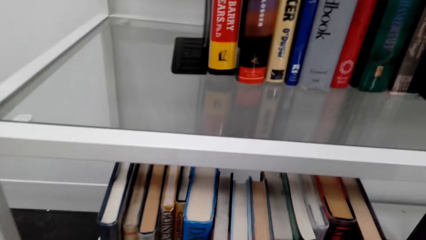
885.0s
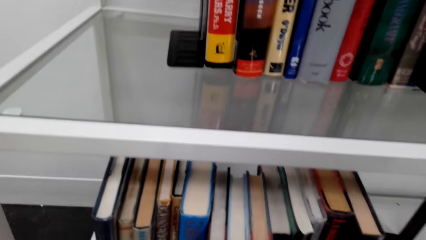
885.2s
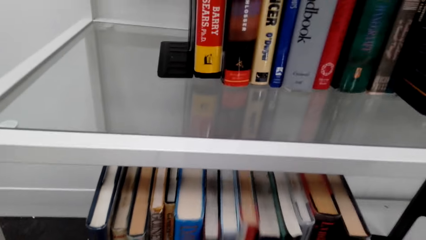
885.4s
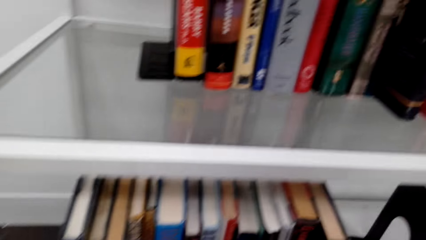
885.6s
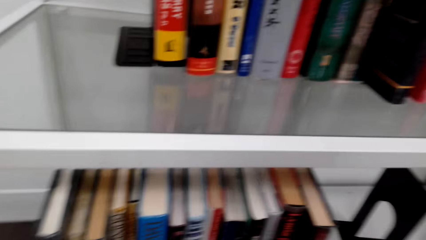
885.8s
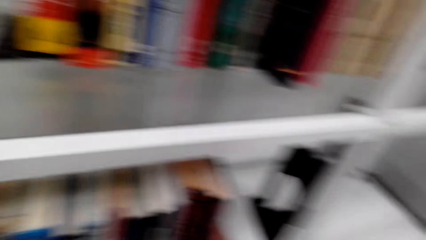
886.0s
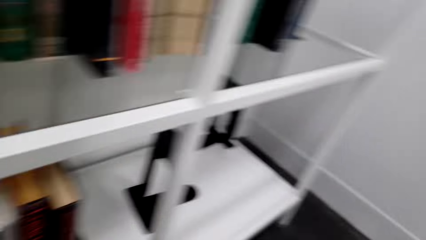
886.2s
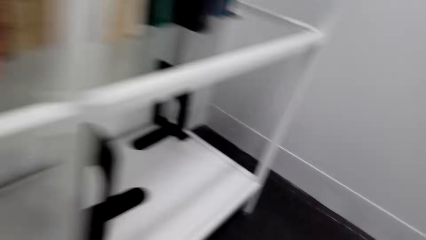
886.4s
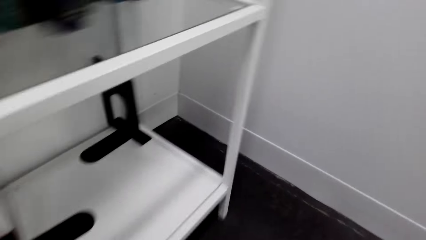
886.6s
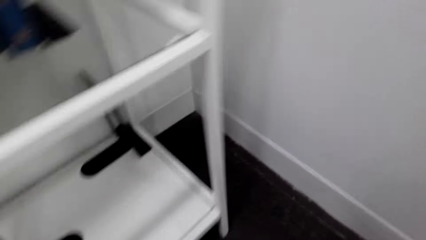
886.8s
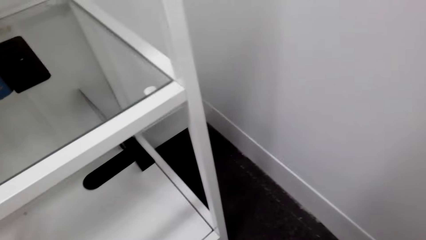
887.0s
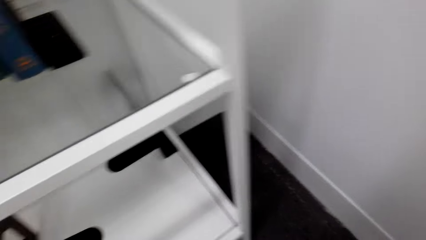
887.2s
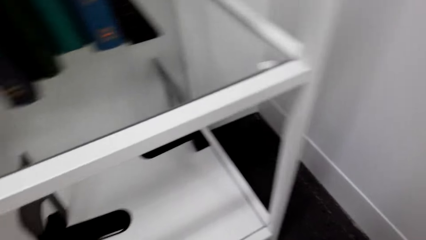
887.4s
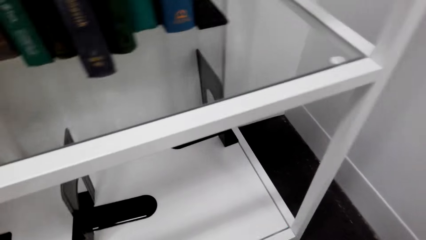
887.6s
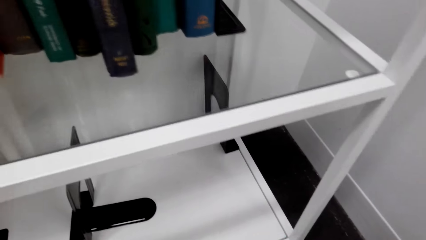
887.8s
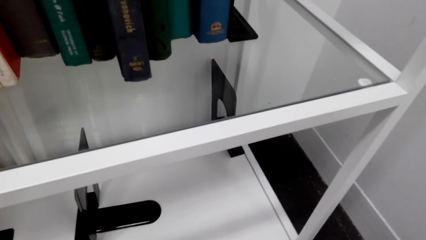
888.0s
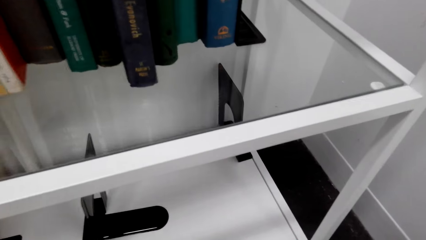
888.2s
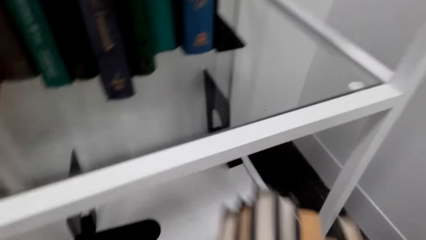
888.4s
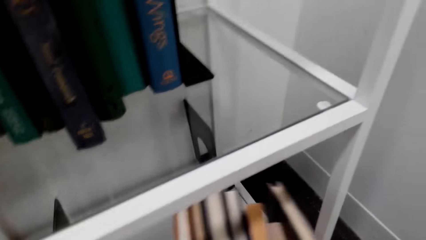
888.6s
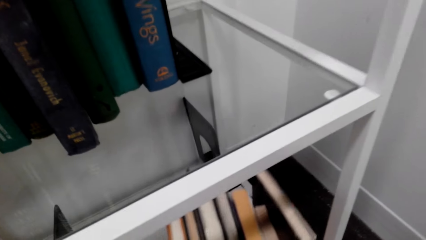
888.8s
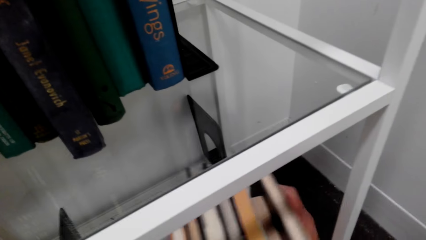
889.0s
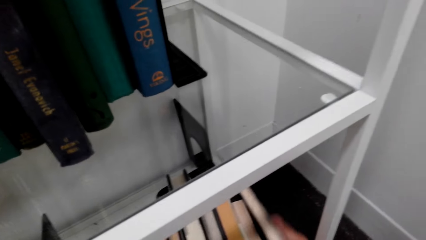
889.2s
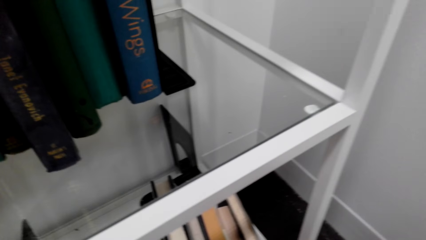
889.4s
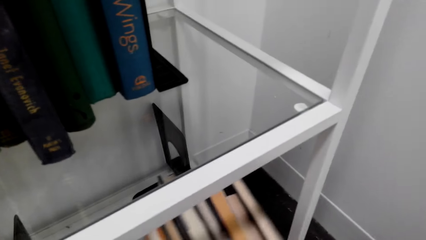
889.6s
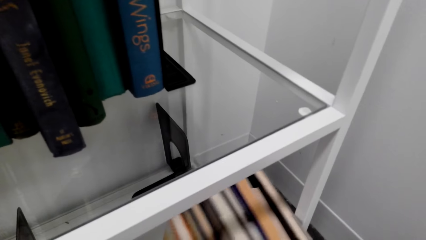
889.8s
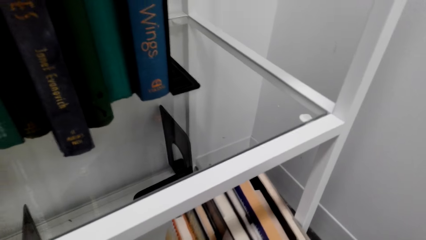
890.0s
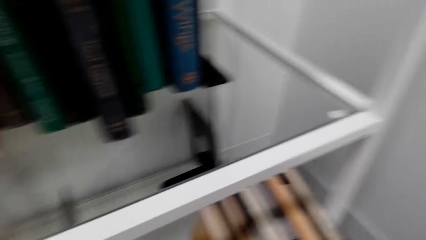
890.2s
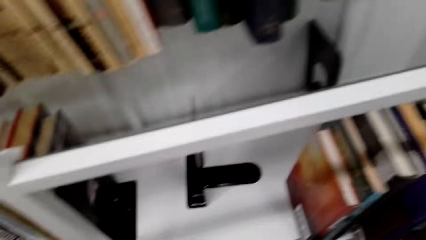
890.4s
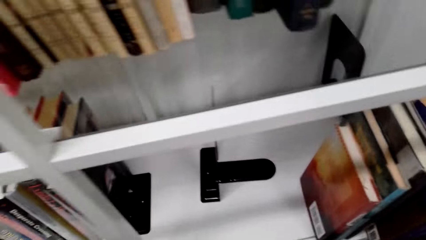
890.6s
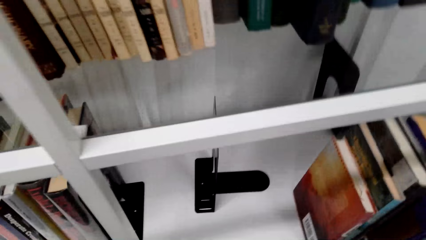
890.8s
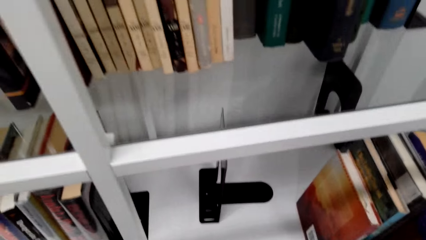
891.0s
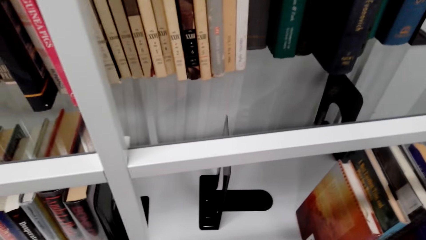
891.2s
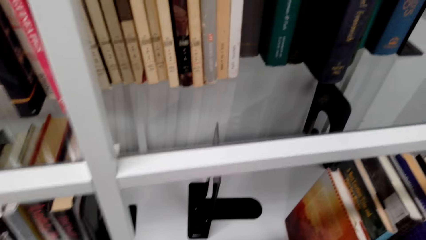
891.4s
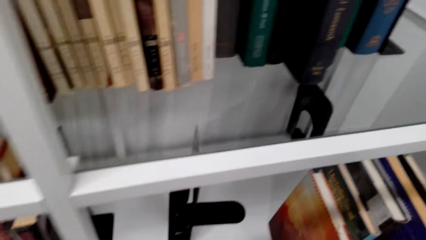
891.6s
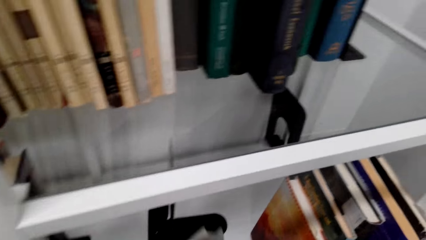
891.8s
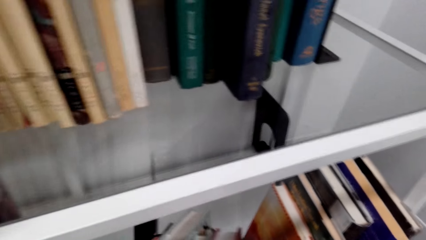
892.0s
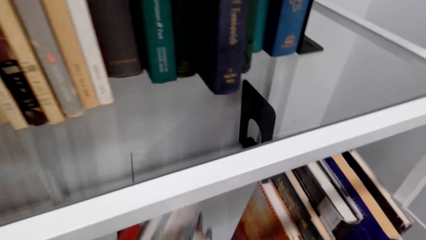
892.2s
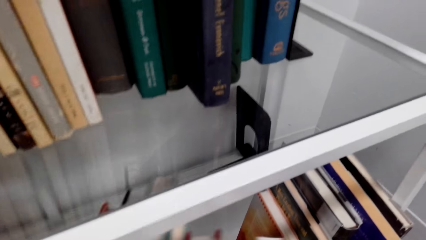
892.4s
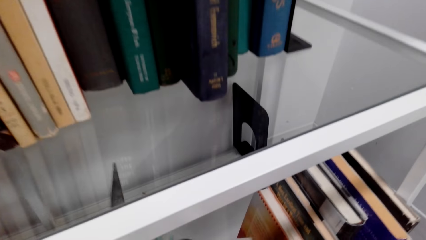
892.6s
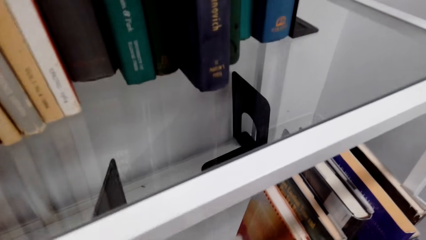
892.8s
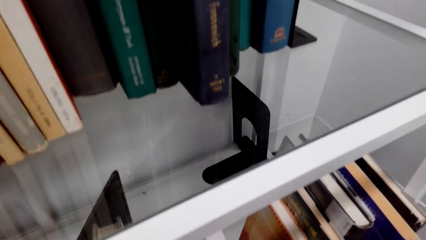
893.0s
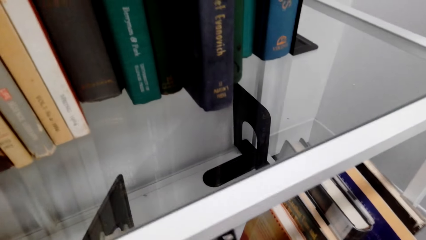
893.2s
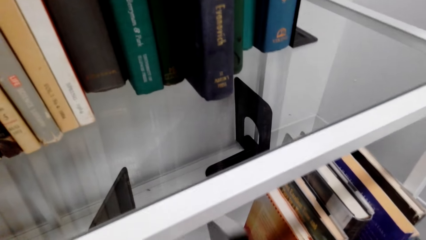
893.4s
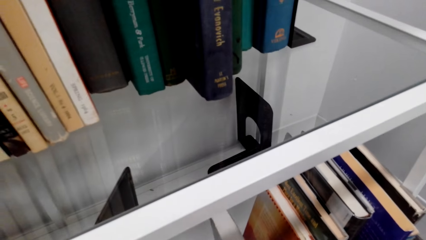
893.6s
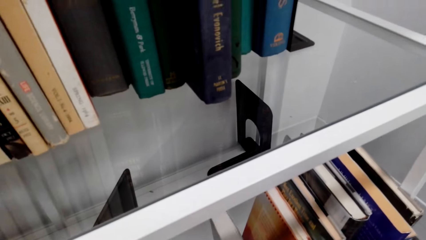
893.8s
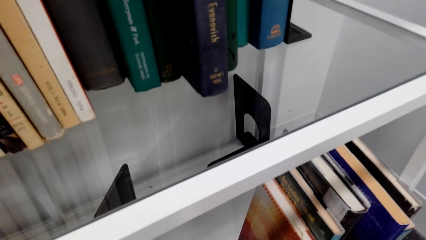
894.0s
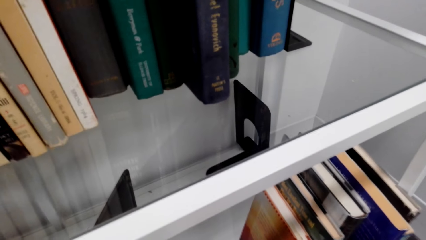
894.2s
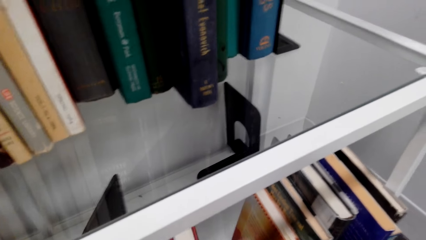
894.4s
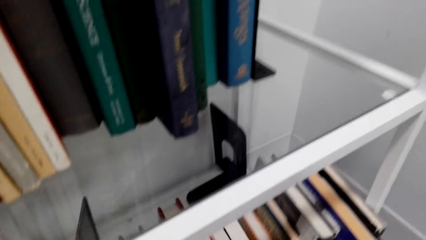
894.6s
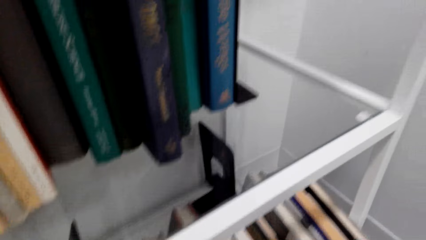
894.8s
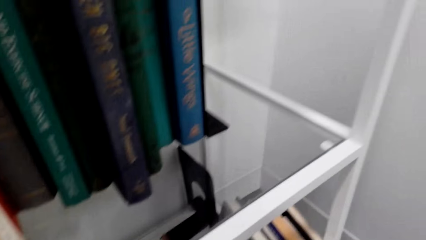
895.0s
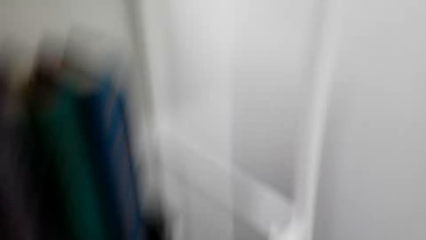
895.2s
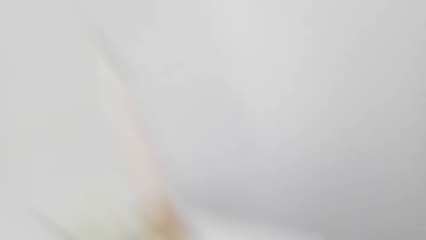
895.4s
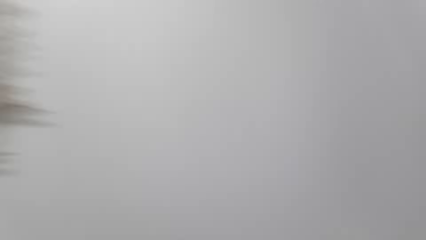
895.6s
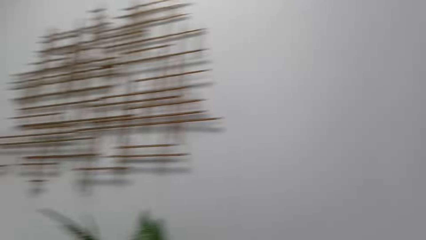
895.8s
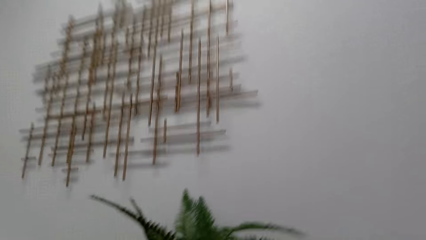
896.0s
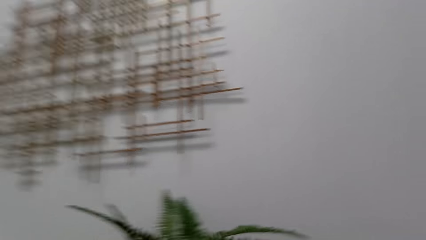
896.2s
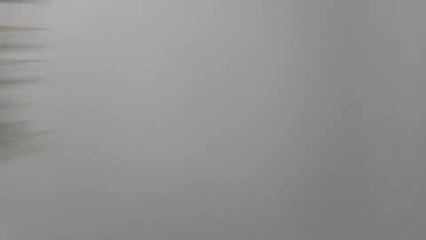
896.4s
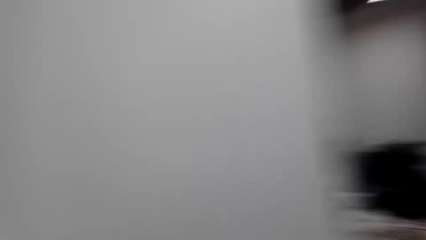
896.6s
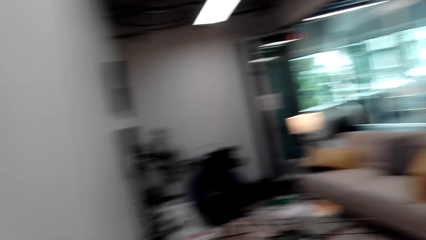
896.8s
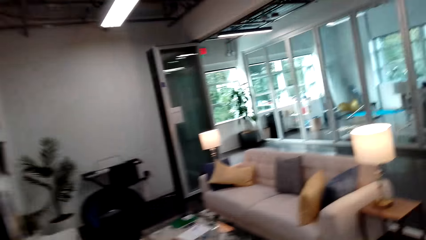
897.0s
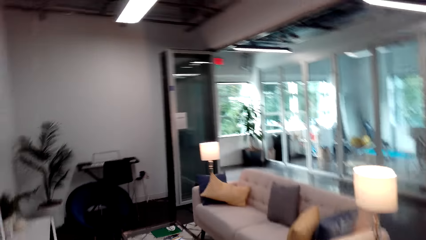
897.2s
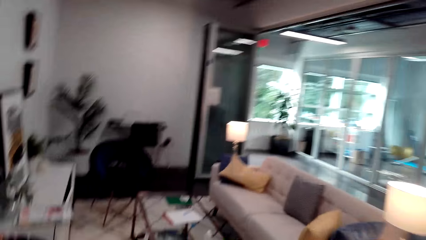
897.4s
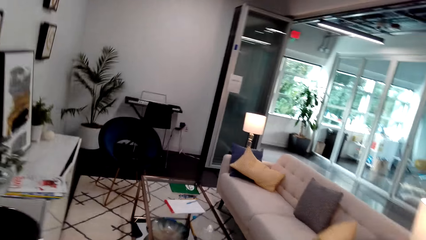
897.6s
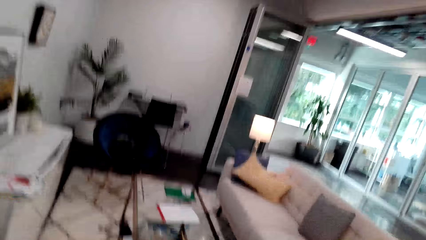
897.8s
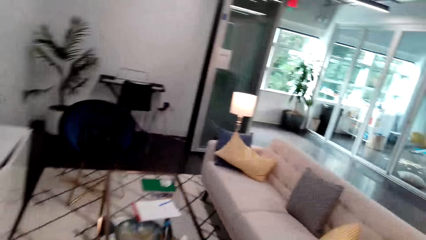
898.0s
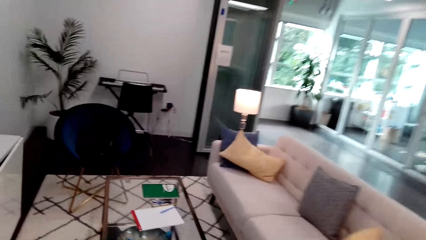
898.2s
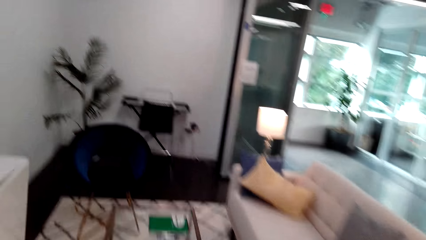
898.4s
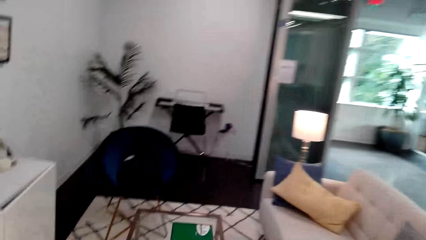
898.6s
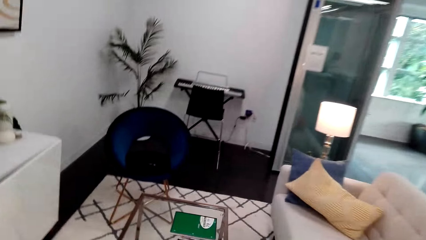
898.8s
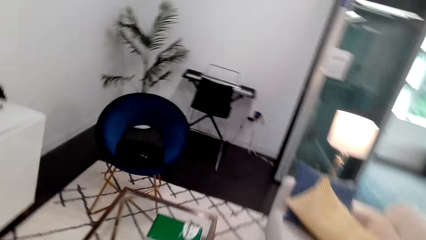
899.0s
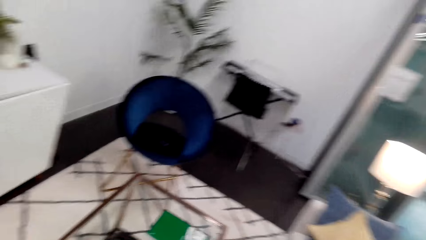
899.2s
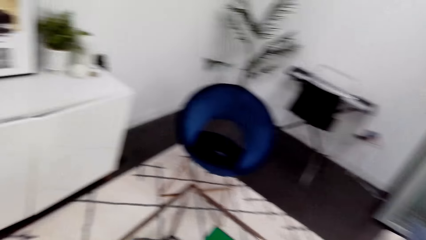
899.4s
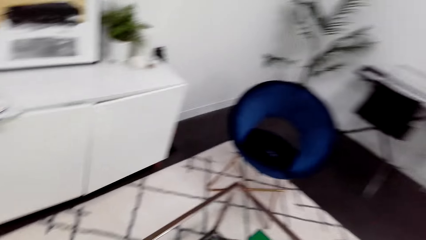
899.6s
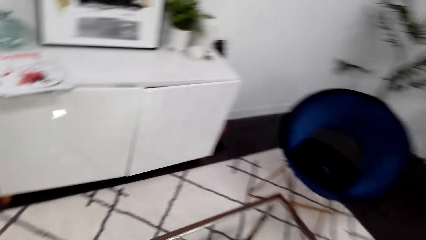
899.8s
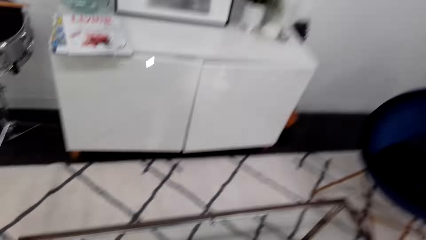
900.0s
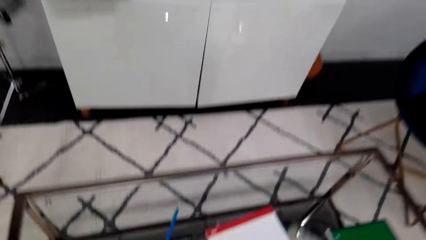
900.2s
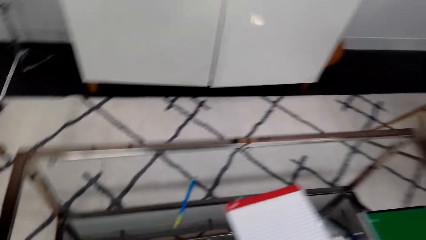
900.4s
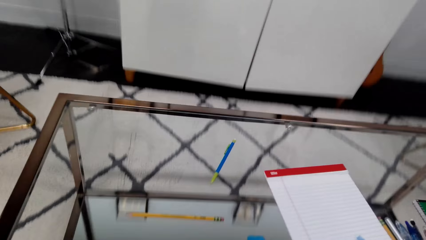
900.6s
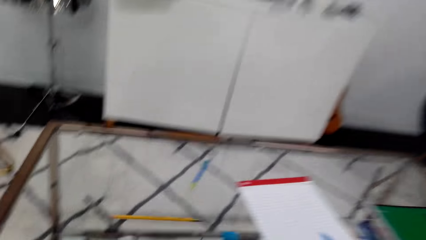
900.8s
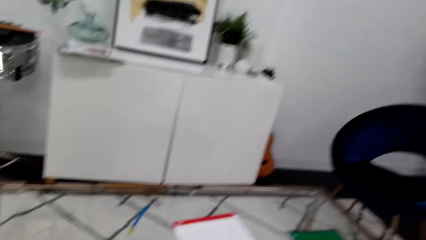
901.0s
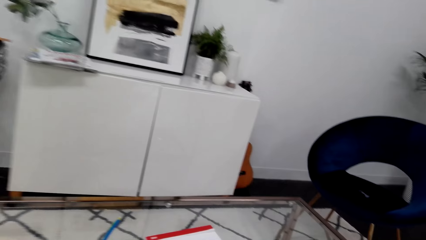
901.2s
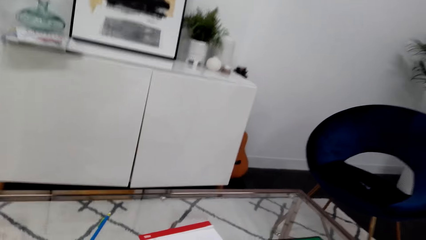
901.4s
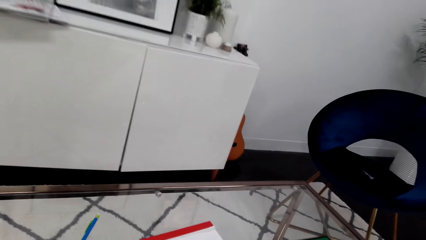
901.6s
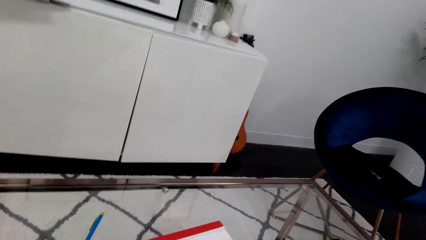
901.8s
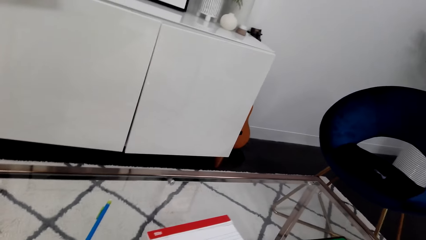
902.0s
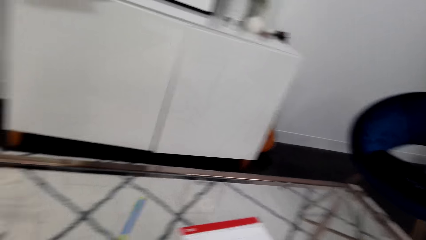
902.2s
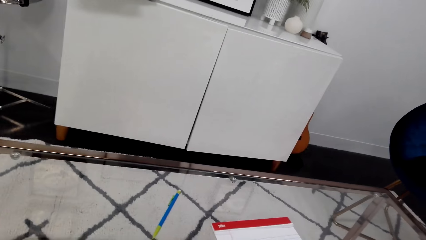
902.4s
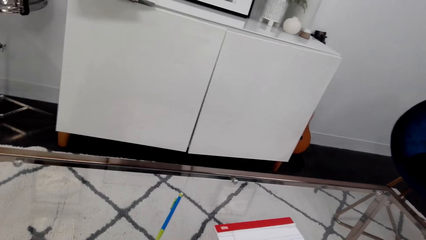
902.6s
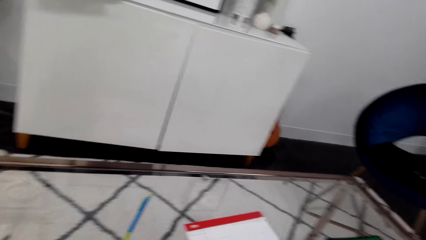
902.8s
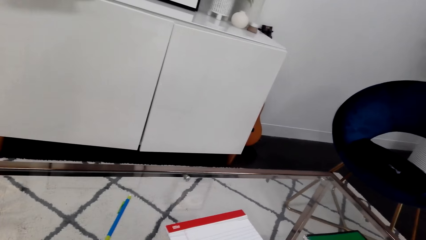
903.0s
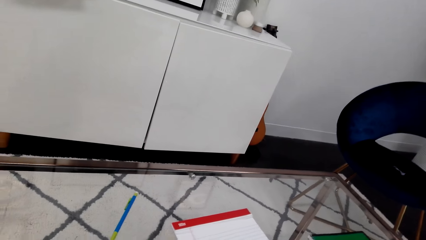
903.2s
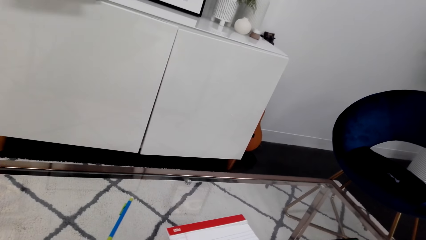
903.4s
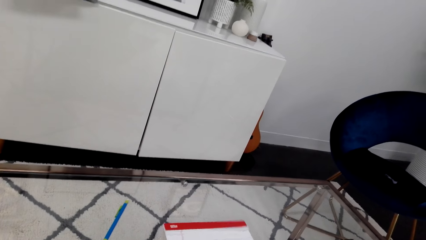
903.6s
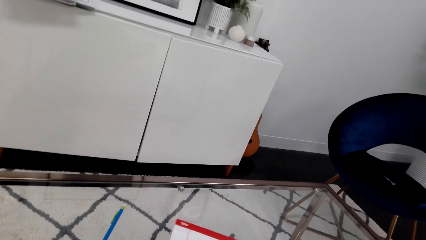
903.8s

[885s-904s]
The camera wearer looks around. They put the books in the shelf. They stand up, walk and sit down.
